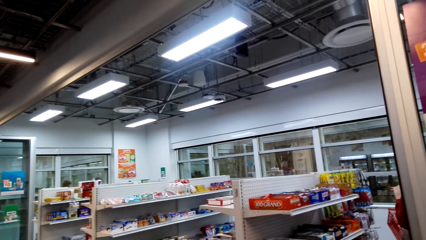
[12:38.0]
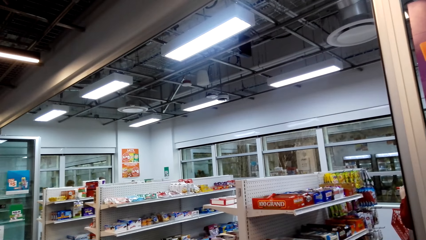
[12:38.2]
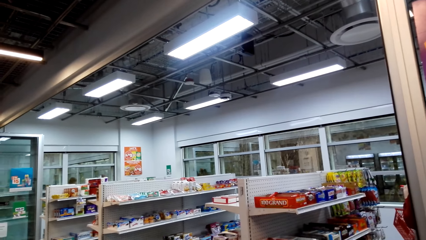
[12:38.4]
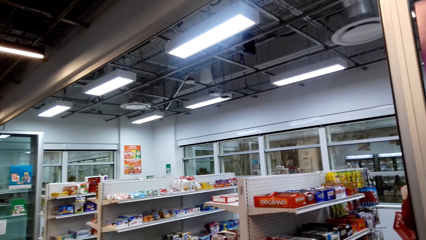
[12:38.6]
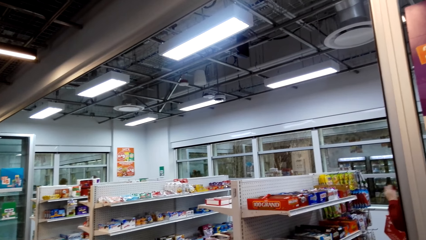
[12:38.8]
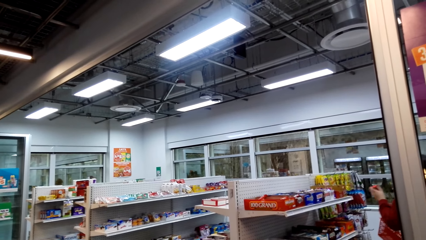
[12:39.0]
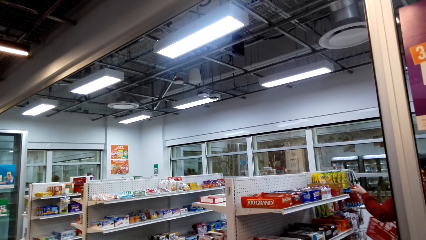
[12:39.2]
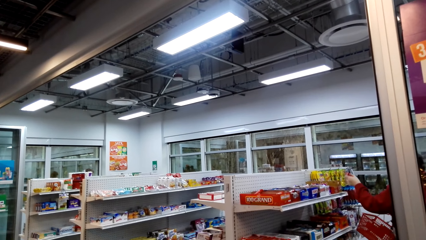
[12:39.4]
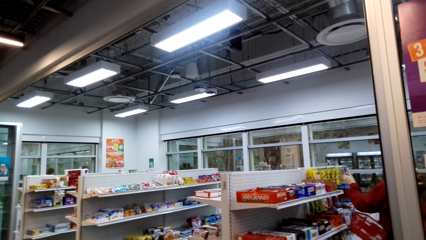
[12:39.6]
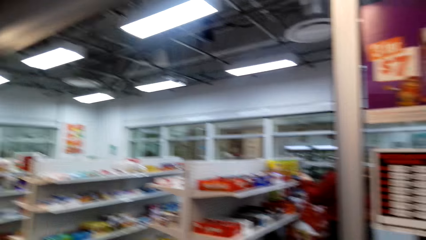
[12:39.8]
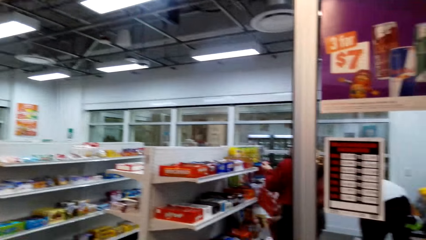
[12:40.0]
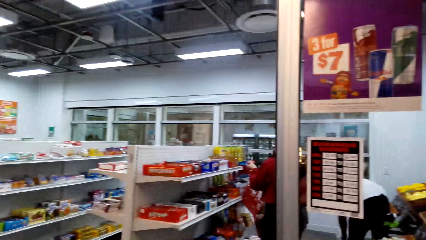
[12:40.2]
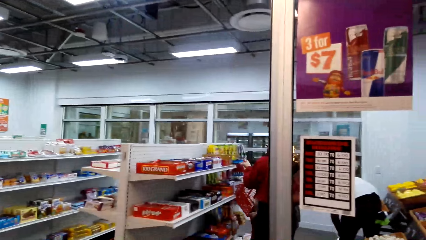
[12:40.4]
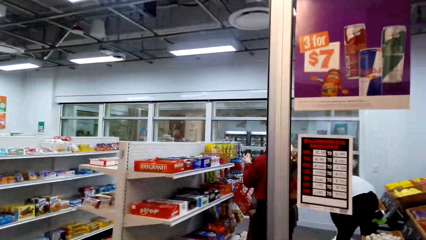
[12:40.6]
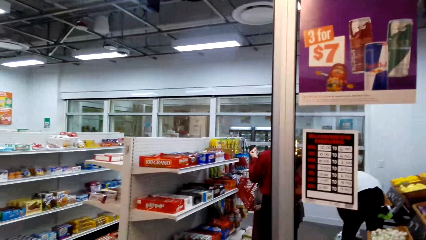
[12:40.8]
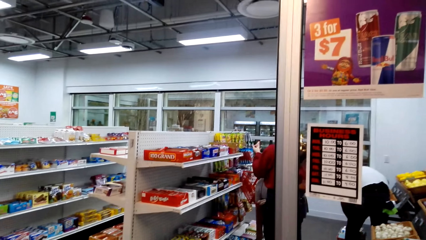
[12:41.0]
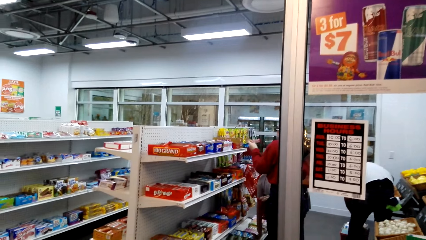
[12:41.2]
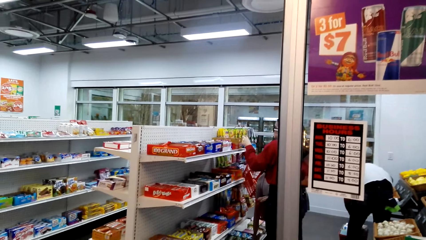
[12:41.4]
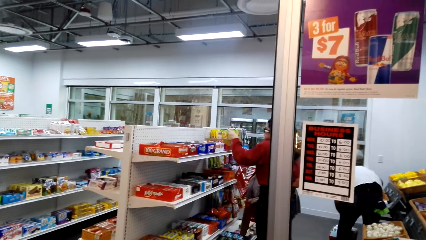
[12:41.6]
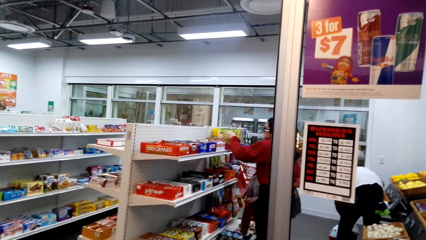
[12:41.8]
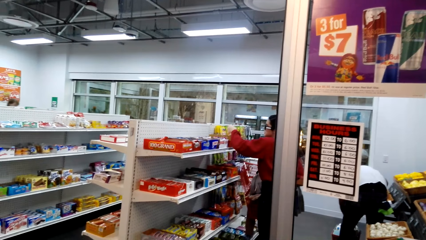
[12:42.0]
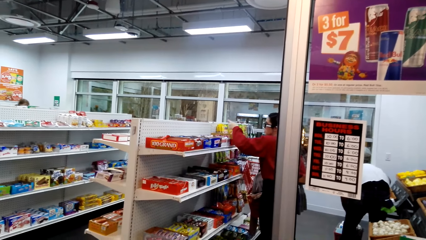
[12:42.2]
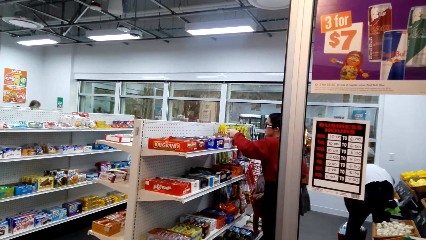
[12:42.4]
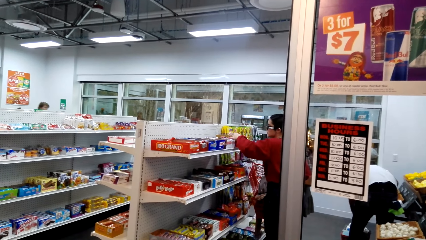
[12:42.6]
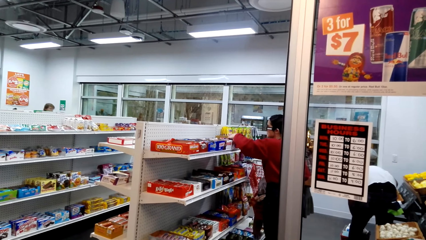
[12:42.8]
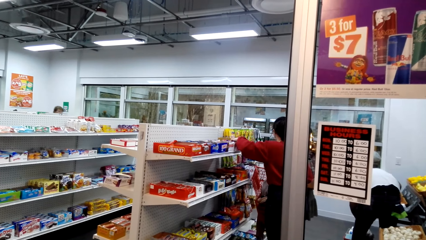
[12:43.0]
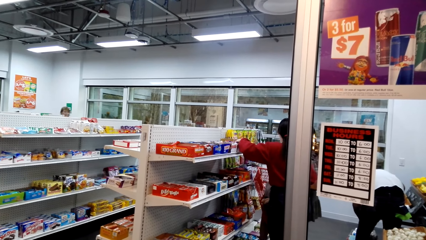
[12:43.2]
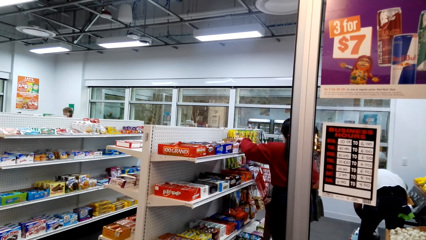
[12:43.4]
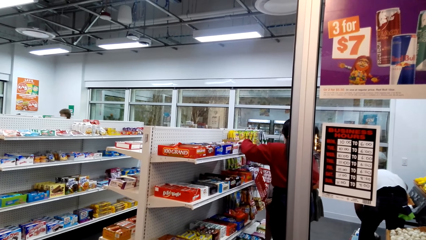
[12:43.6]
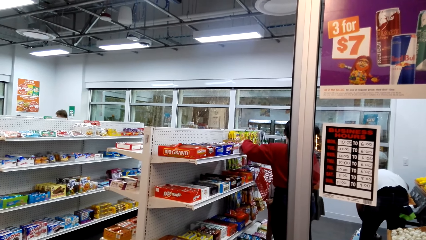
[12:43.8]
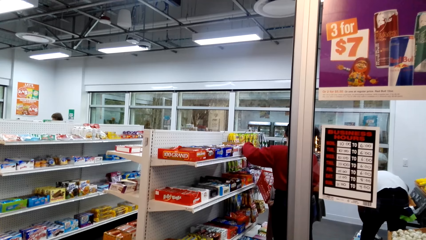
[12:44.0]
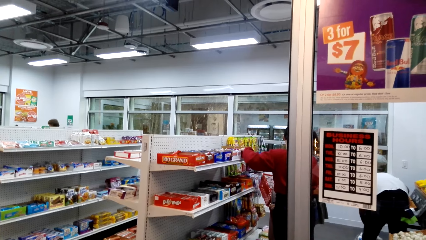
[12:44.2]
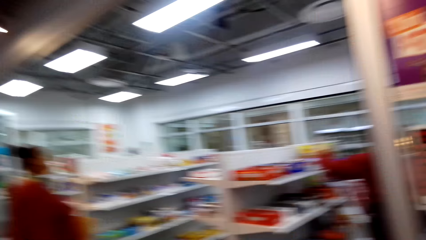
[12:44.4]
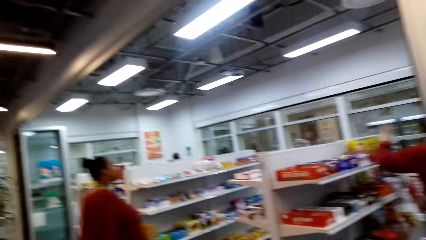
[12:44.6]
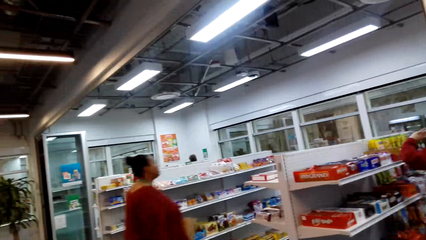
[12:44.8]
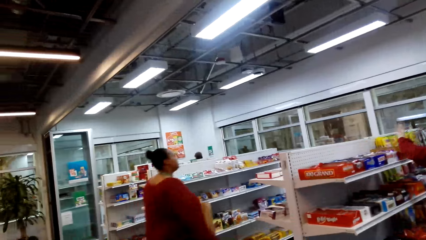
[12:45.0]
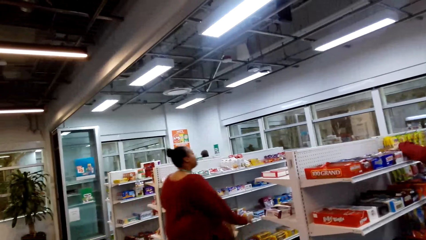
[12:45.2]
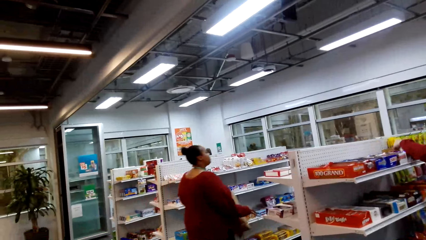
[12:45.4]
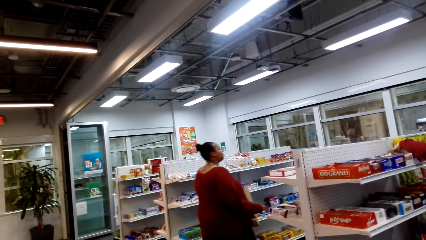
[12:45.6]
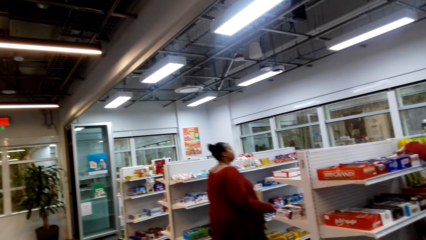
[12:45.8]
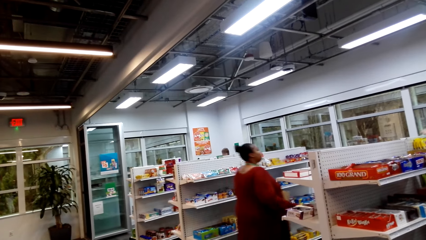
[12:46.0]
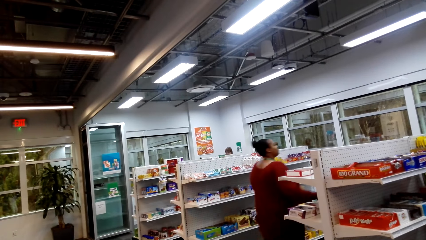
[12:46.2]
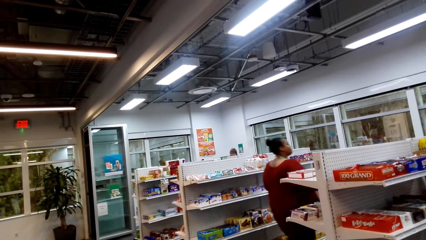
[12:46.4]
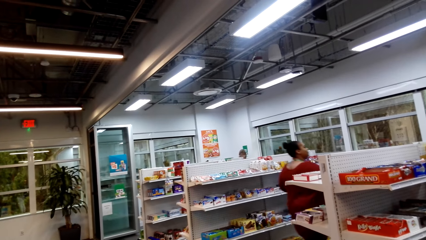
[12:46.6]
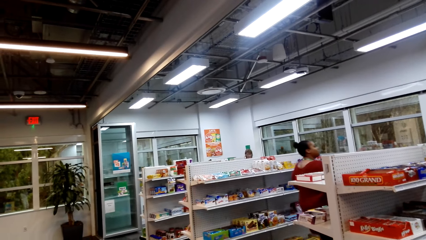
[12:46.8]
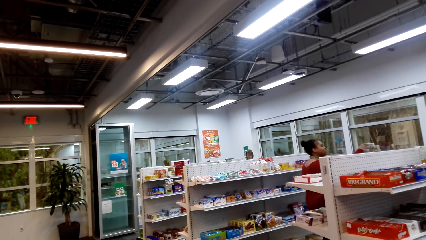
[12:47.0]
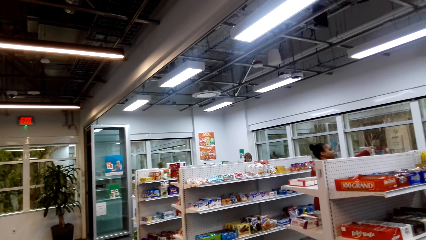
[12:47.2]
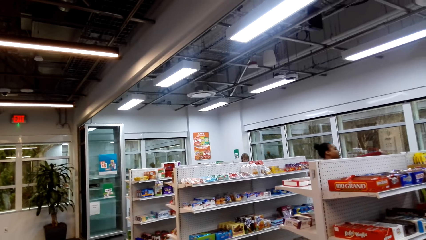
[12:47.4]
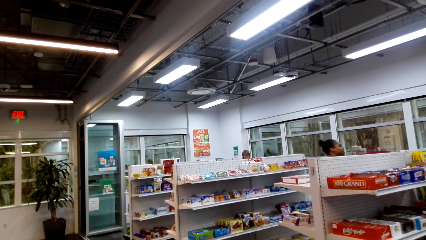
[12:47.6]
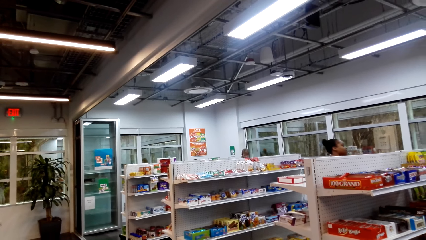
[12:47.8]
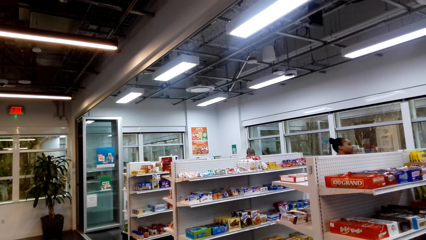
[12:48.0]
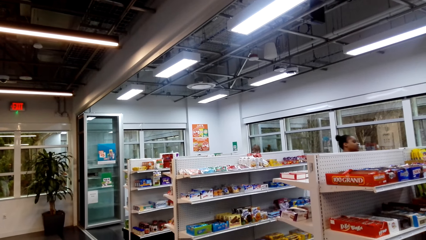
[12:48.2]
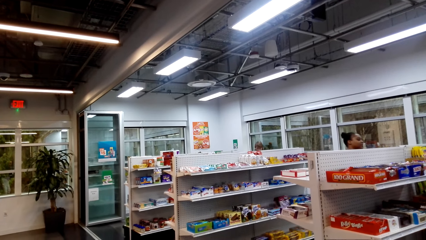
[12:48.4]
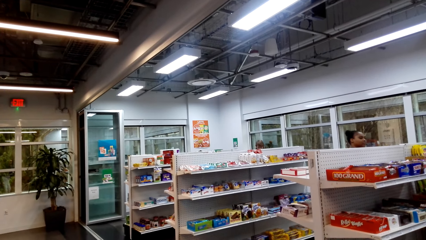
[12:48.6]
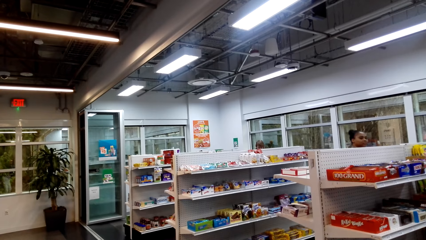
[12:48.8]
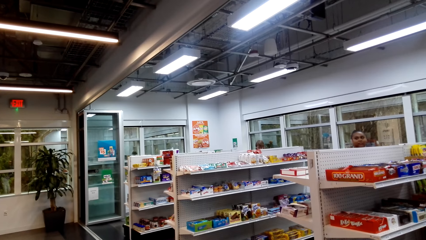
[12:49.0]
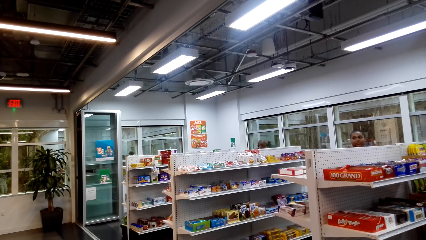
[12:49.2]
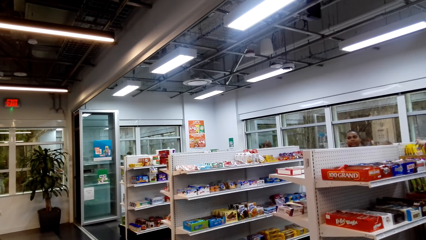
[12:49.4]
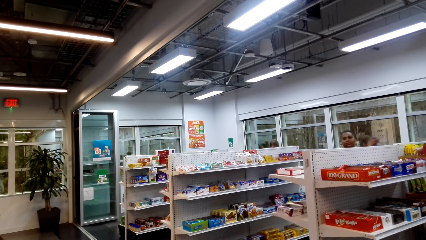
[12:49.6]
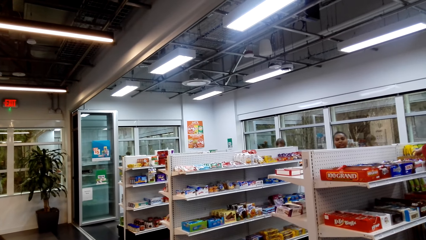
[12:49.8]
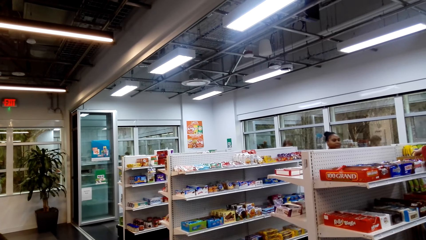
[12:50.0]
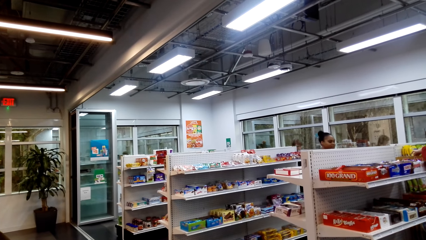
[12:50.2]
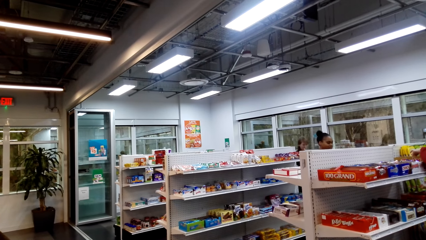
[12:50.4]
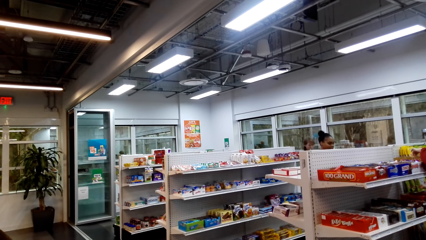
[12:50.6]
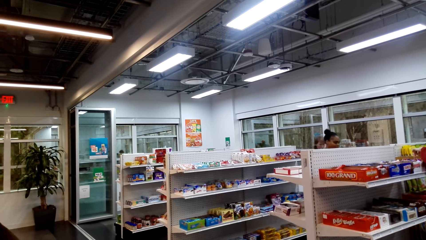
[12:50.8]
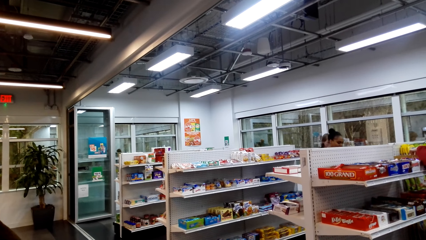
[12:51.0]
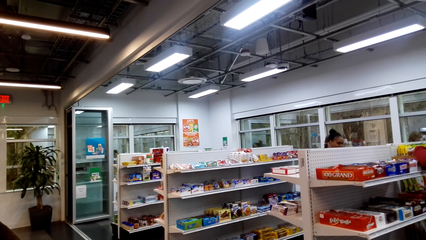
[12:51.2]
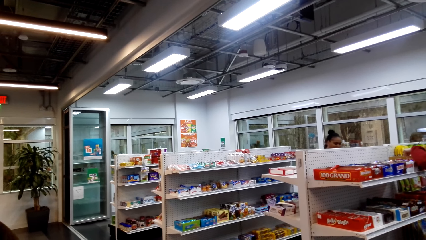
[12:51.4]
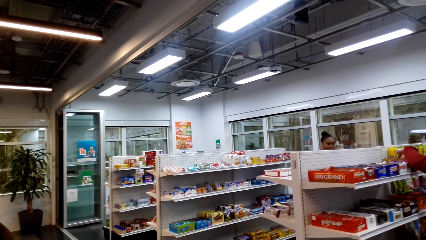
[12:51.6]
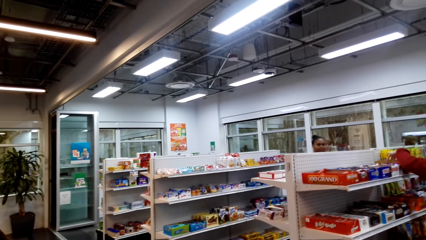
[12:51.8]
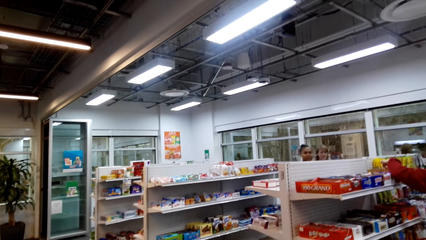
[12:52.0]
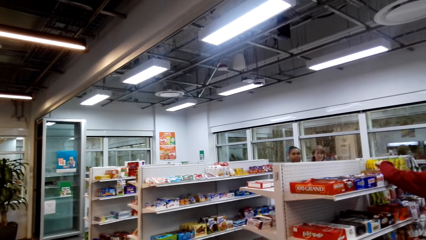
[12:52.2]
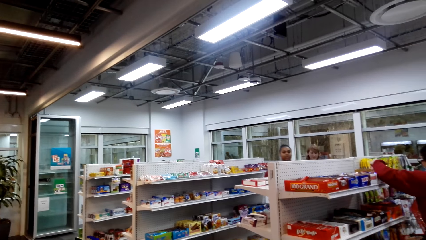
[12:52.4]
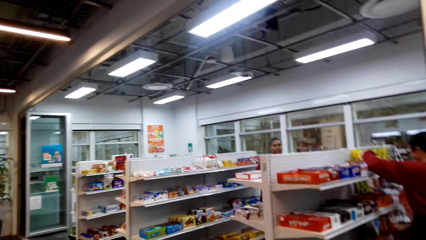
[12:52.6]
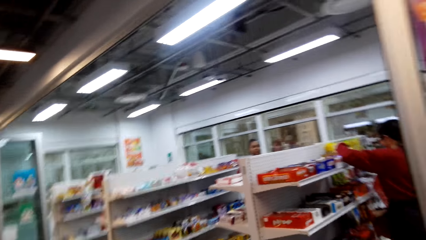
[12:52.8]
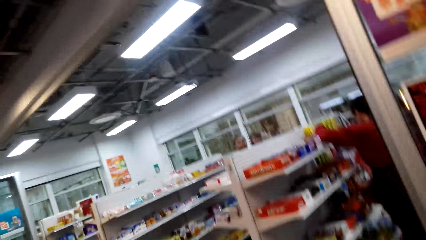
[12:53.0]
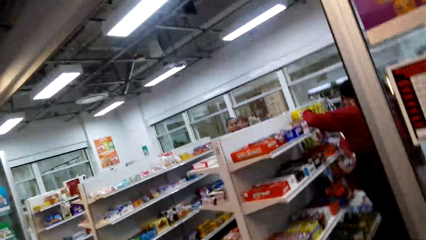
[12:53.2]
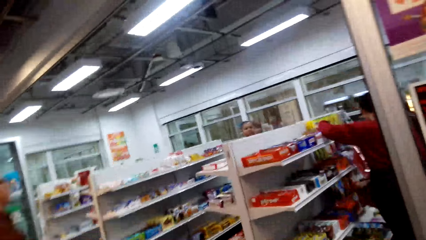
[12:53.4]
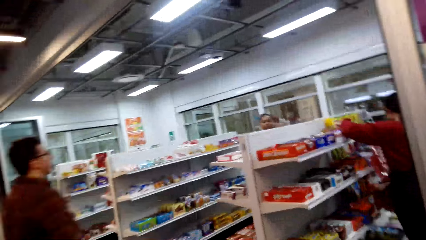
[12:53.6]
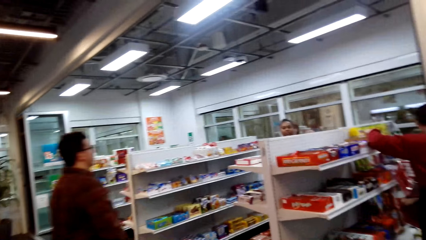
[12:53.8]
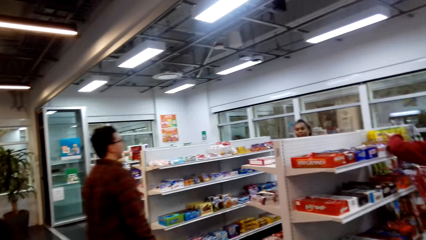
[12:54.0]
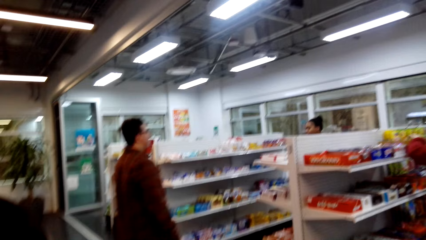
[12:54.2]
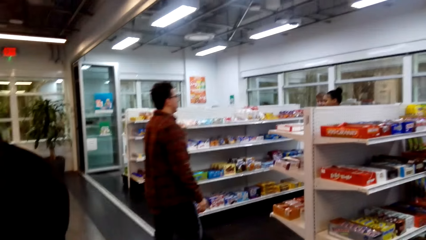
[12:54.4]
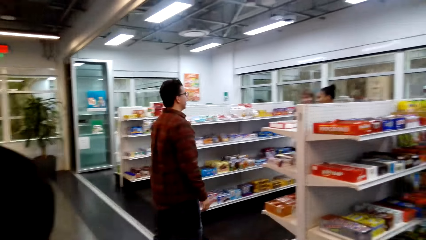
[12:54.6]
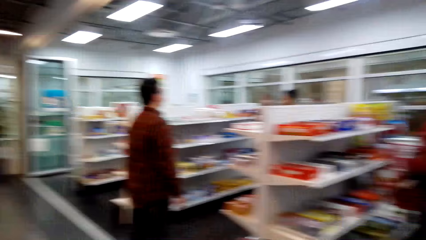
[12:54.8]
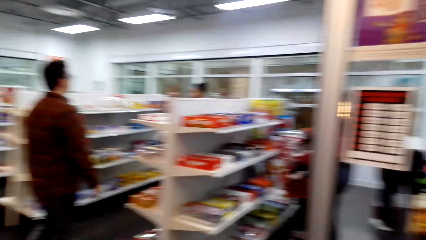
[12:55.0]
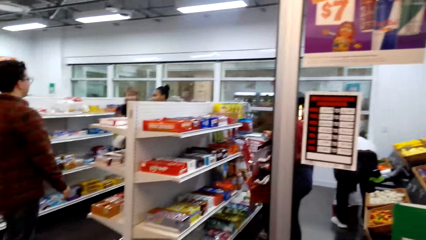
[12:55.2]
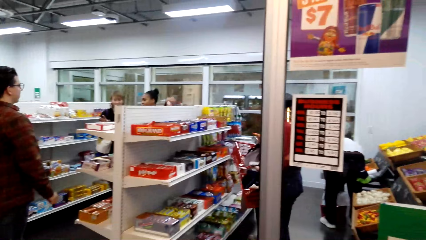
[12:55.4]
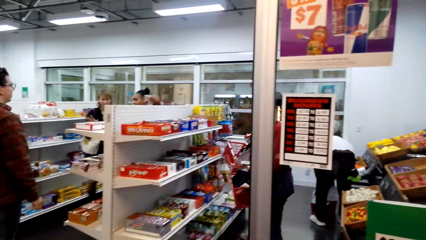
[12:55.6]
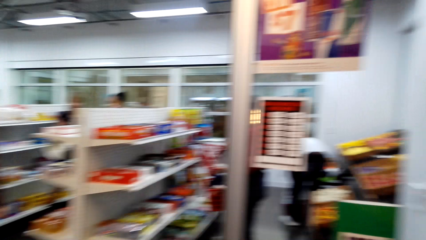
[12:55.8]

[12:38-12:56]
A lady picks up something from the shelf. Another lady walks in the shopping mall. The first lady picks up something from the shelf. A man walks in the shopping mall.
